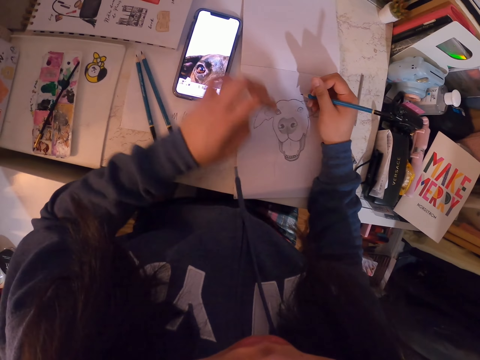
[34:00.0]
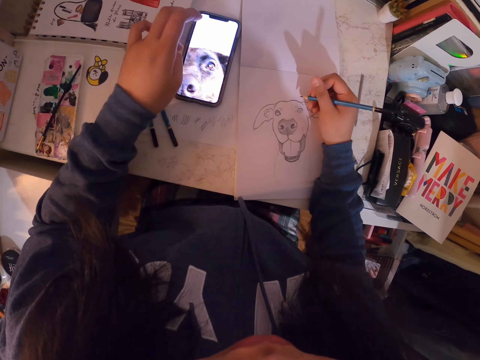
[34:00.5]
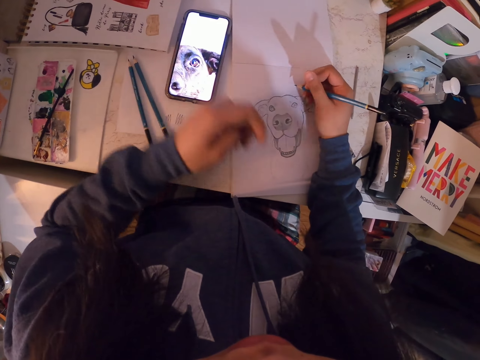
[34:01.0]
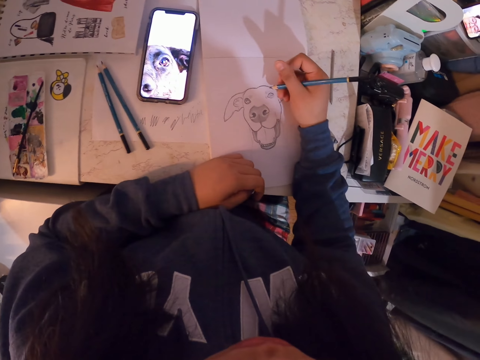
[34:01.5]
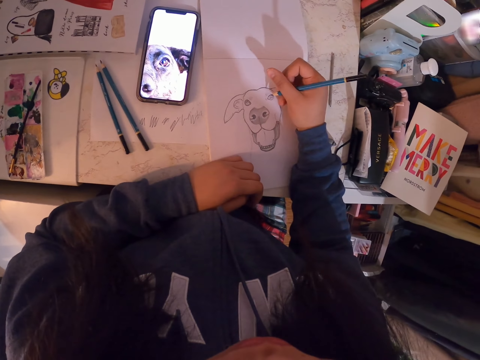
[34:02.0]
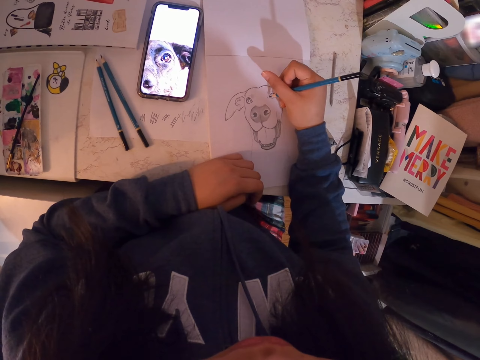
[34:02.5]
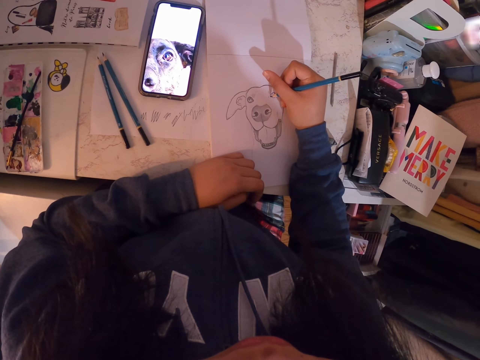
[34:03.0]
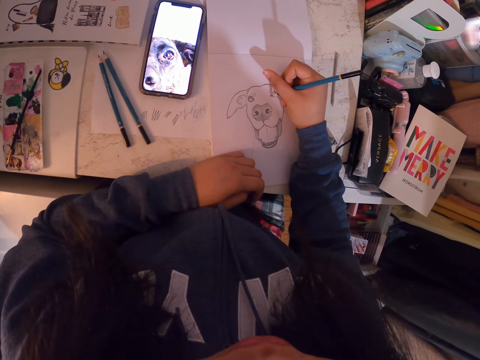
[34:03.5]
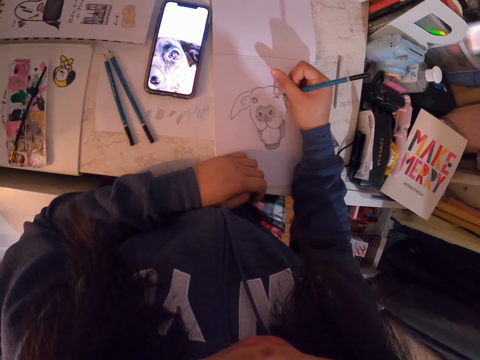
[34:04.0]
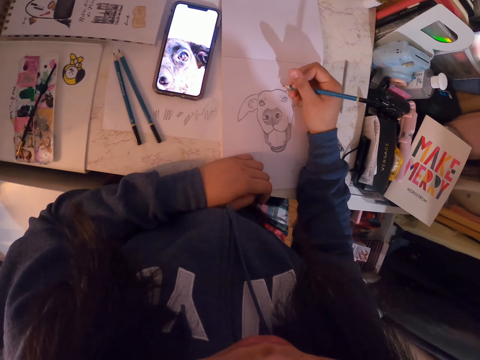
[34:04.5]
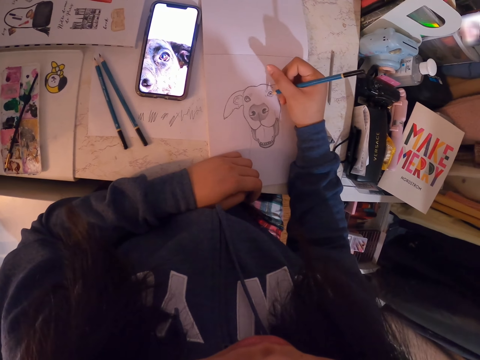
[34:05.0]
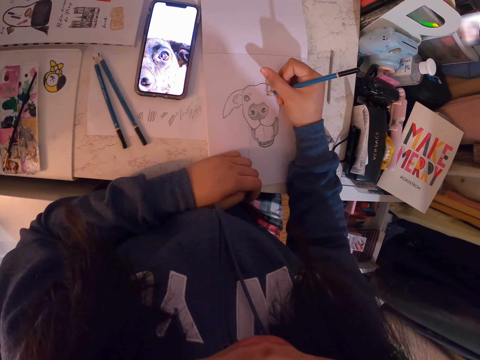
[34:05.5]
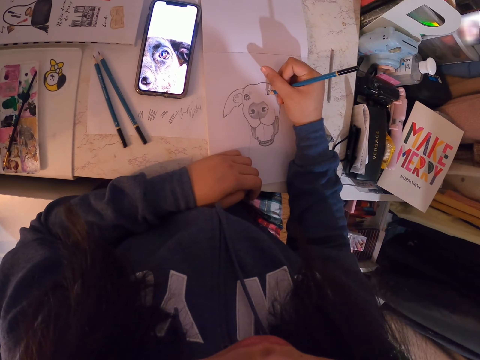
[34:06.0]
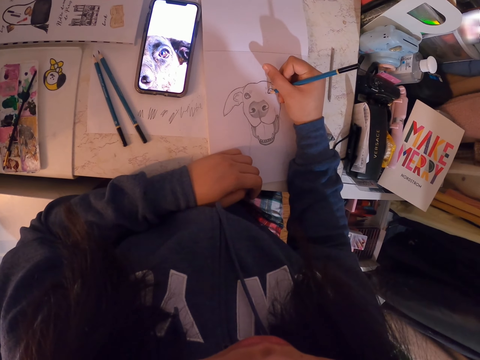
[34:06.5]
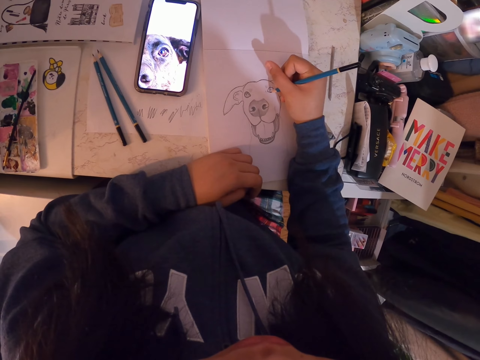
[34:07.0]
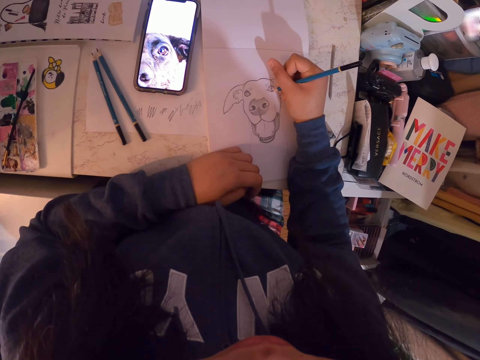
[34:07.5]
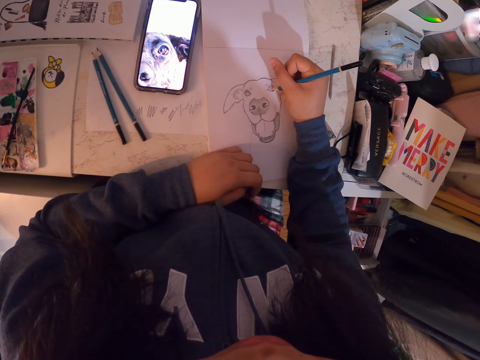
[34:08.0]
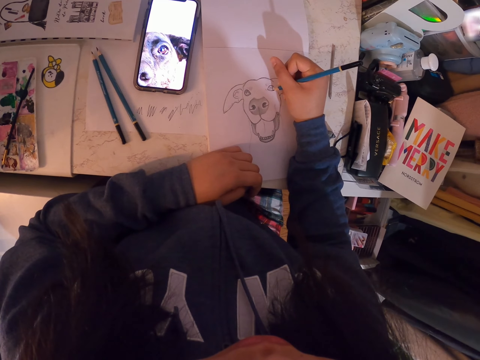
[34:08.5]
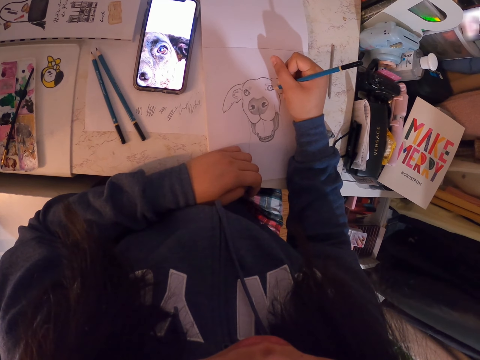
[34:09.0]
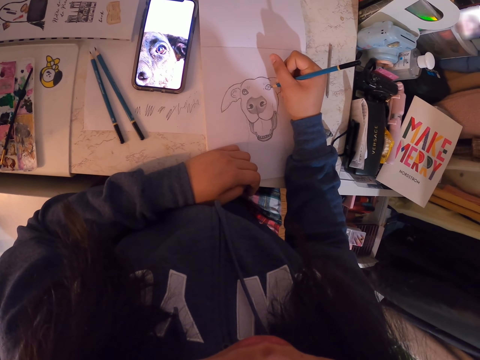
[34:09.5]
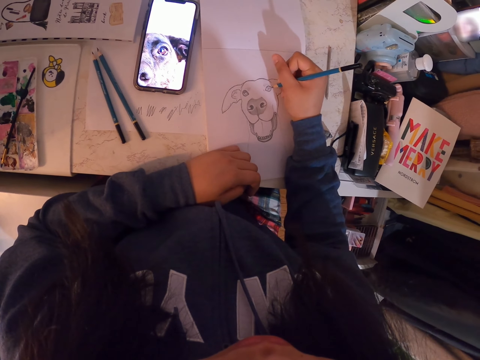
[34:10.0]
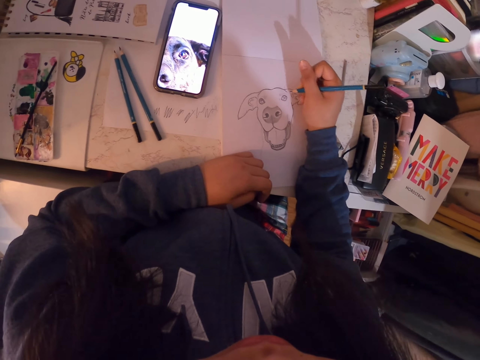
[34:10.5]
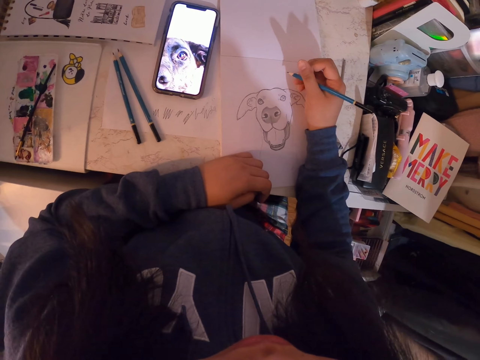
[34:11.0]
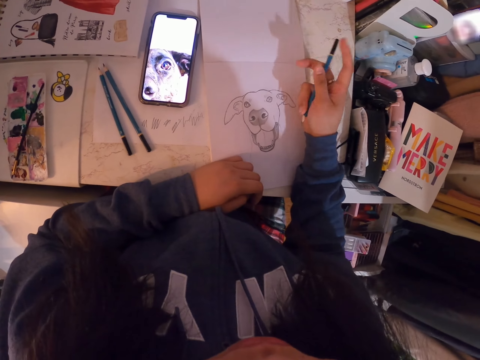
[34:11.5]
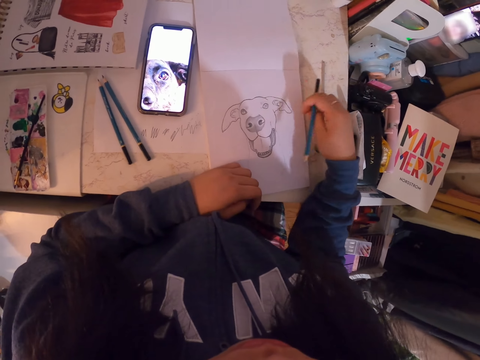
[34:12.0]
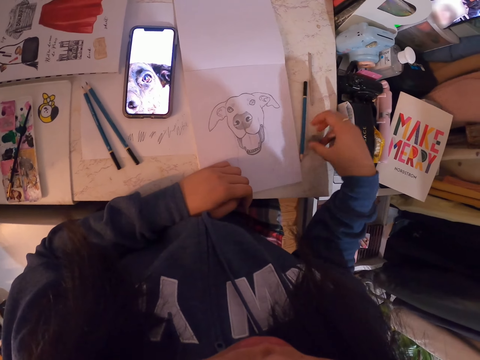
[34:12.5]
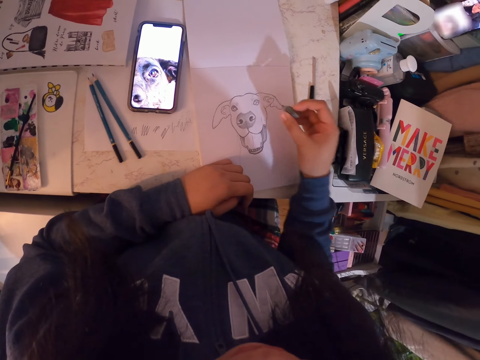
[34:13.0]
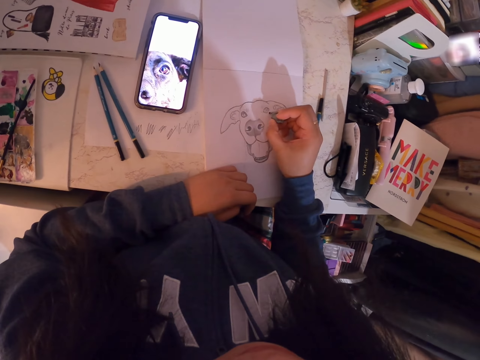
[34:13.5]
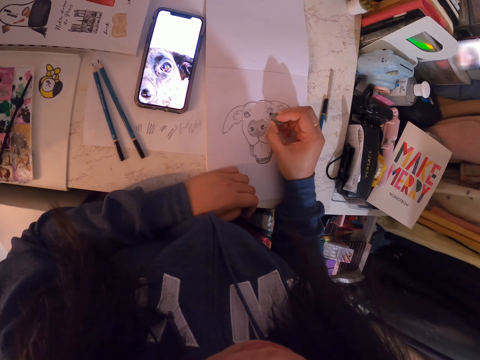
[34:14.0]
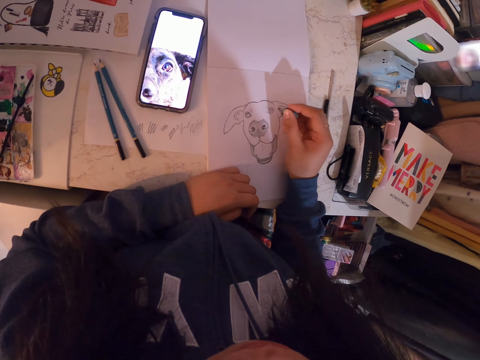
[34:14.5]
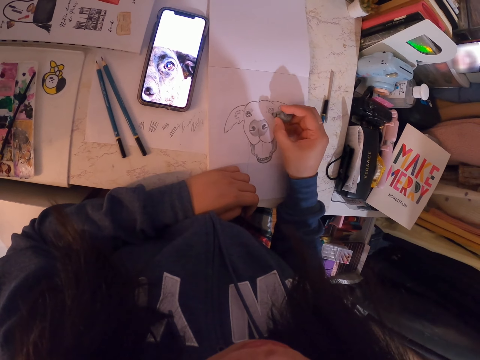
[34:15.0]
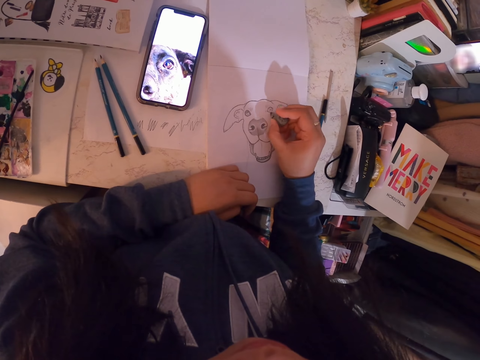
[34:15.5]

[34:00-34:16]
The camera wearer scrolls the phone. They draw on a paper. They place the pencil down. They pick up a rubber. They rub on the paper.

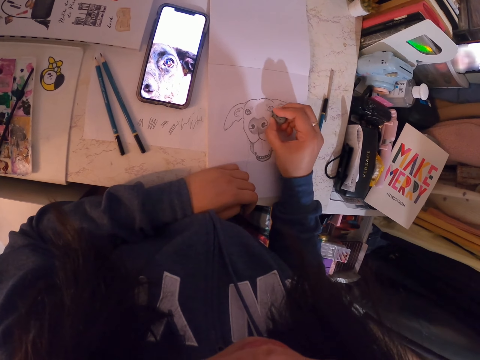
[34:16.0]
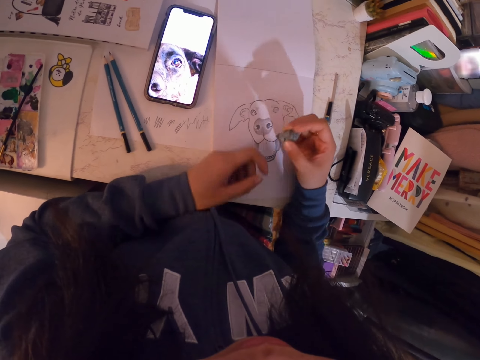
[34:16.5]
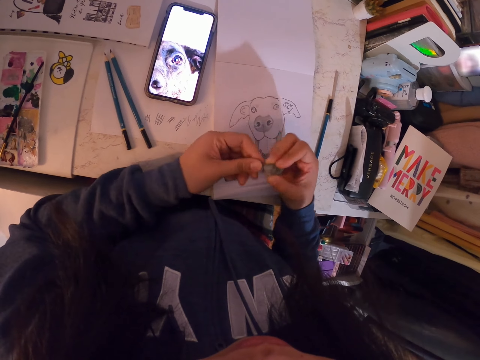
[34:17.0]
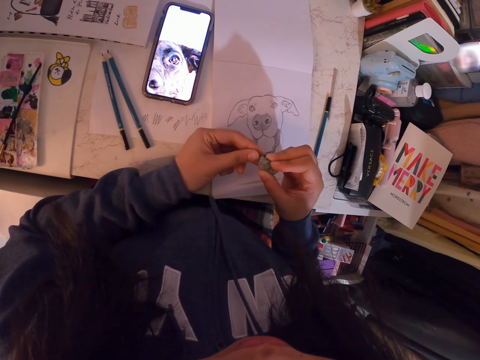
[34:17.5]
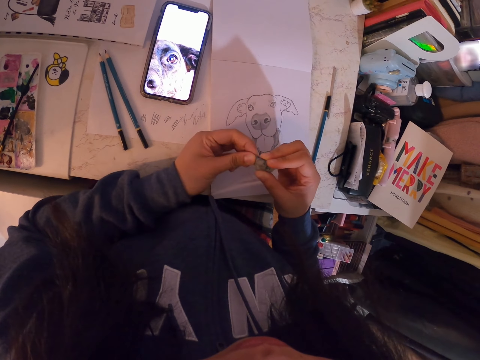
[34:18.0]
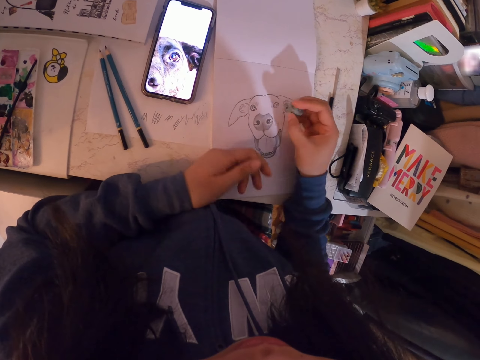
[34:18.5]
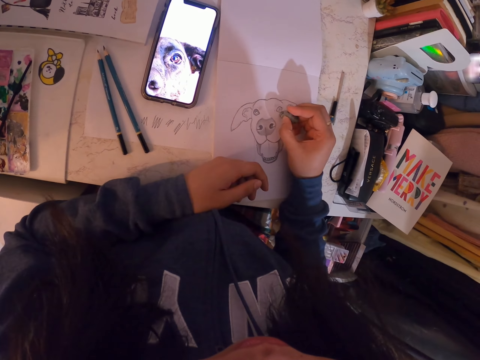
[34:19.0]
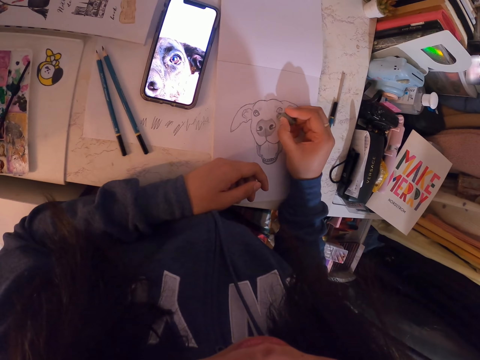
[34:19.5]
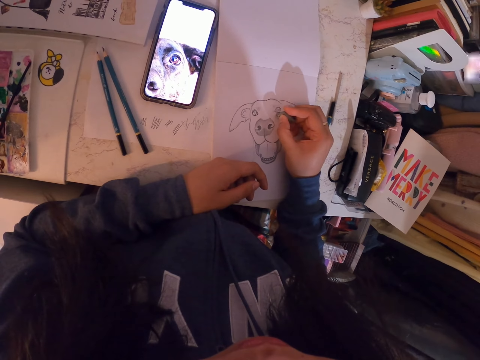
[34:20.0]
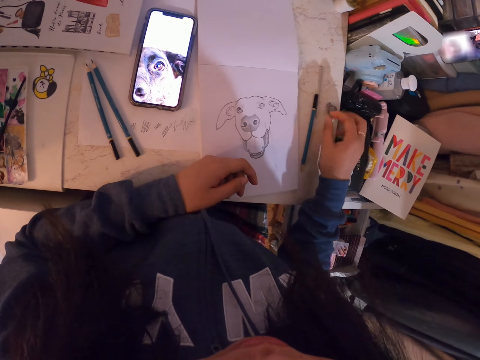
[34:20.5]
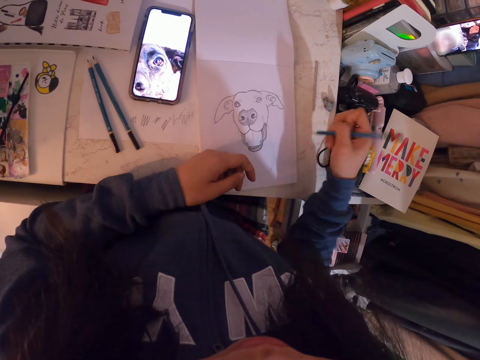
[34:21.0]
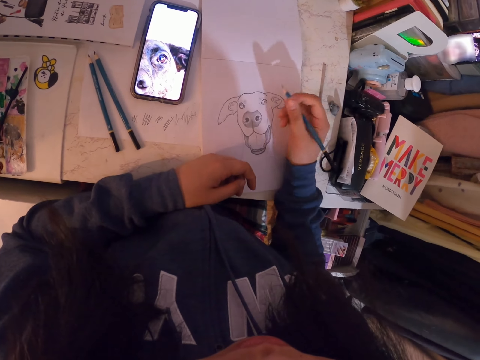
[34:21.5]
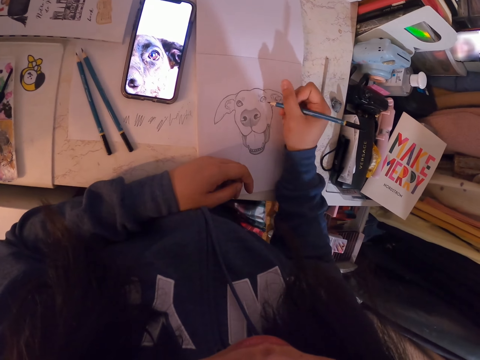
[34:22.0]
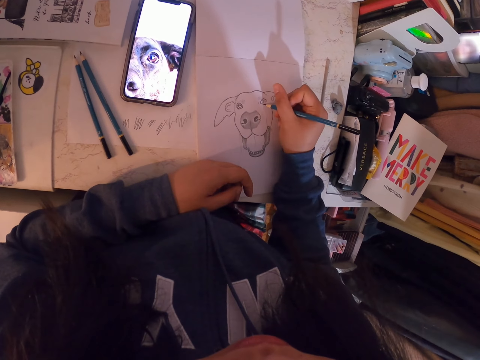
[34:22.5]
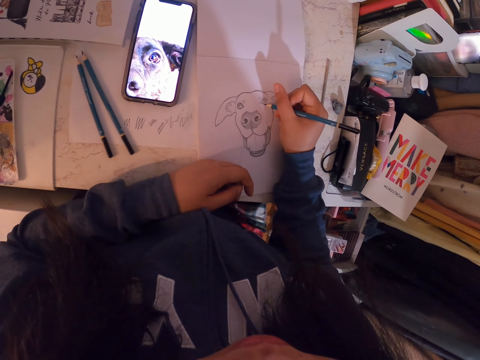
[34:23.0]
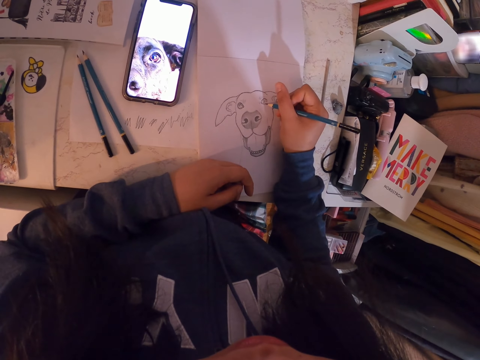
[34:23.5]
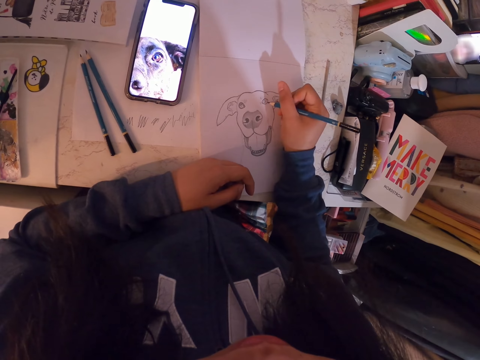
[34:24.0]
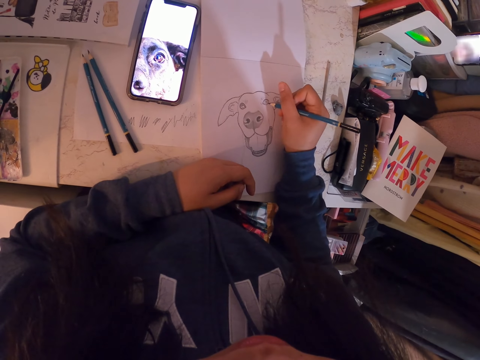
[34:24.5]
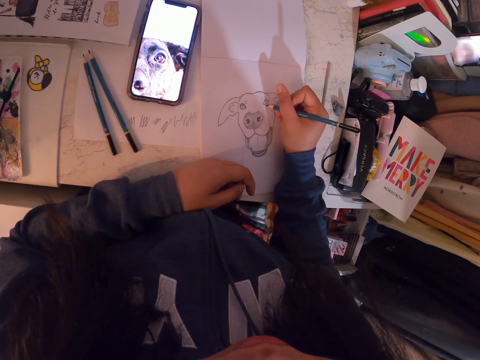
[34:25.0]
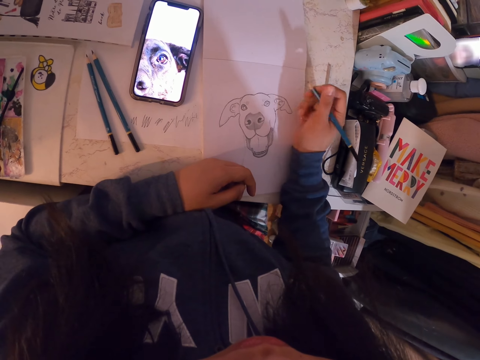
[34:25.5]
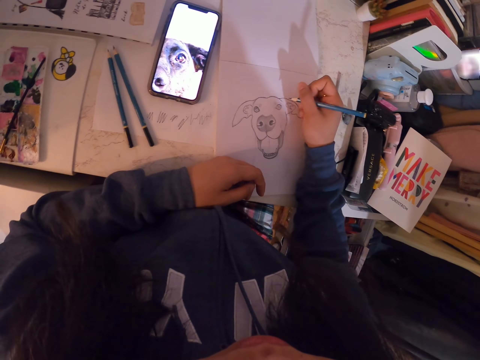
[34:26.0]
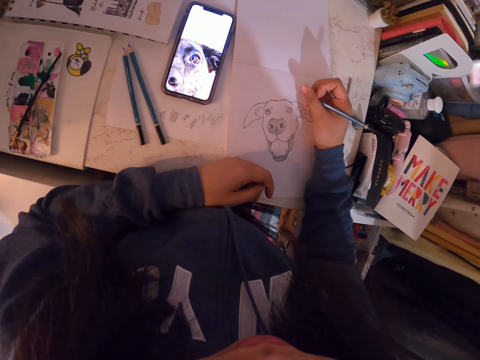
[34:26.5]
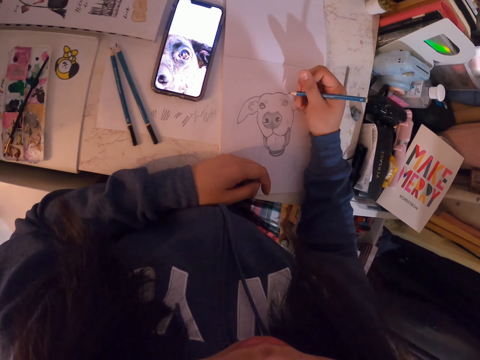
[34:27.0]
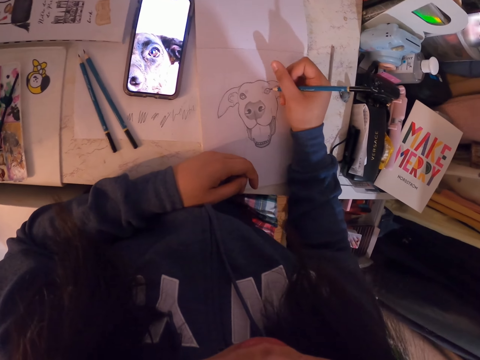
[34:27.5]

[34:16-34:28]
The camera wearer presses a rubber. They pull the rubber with the left hand. They rub on a paper. They place the rubber down. They pick up a pencil. They draw on the paper. They stare at a phone.
